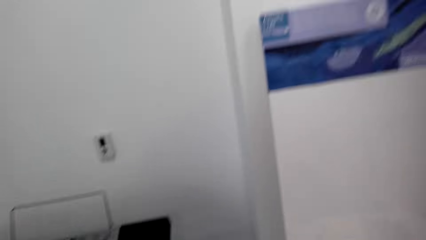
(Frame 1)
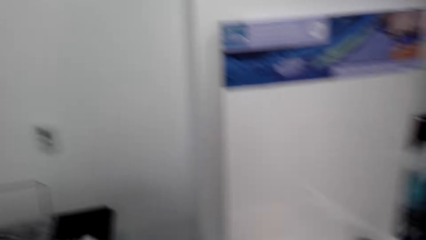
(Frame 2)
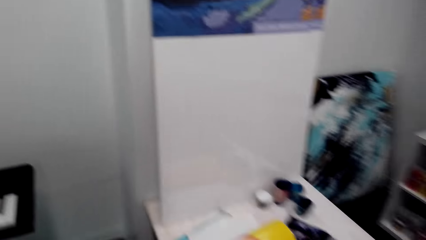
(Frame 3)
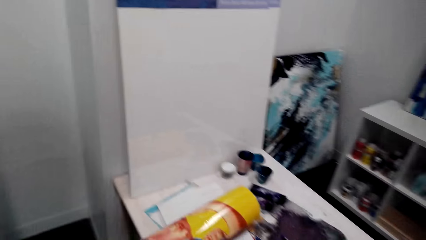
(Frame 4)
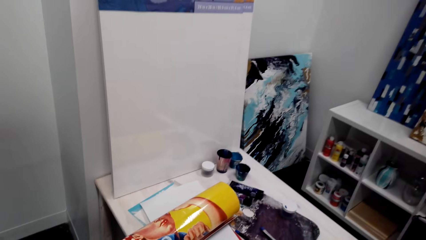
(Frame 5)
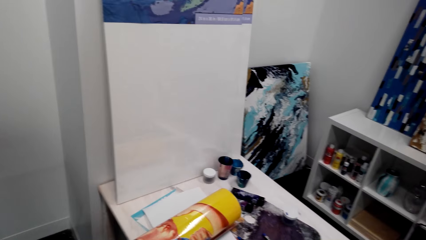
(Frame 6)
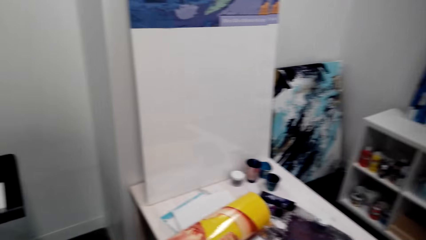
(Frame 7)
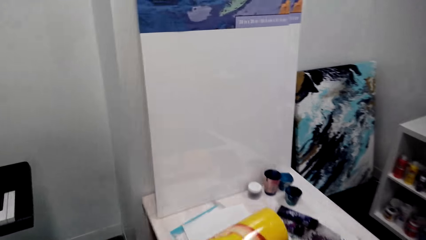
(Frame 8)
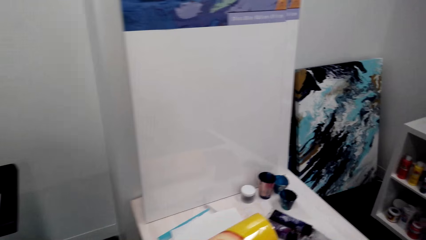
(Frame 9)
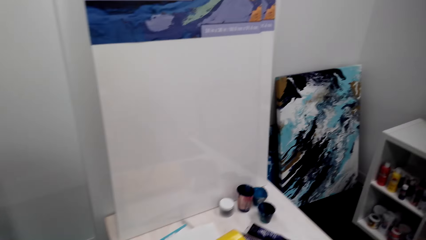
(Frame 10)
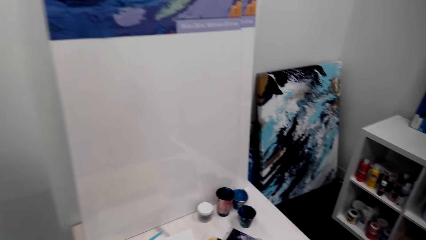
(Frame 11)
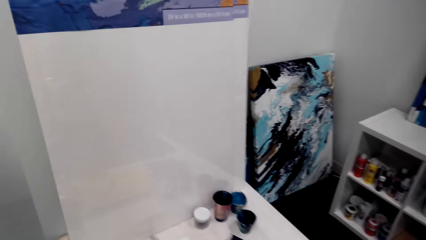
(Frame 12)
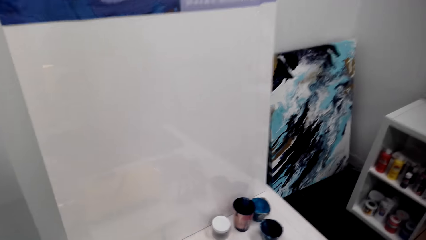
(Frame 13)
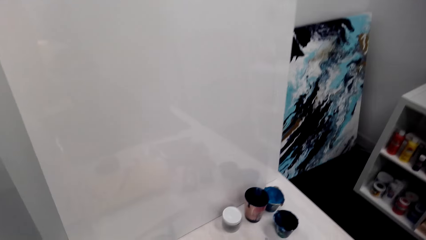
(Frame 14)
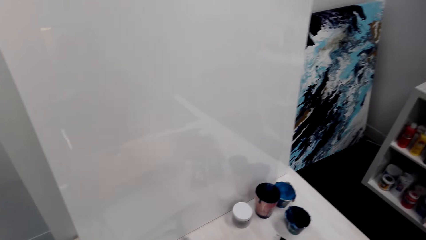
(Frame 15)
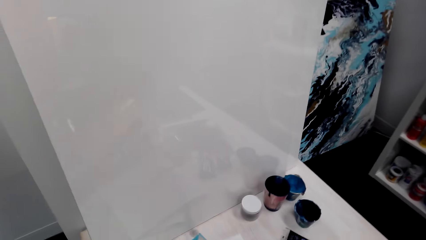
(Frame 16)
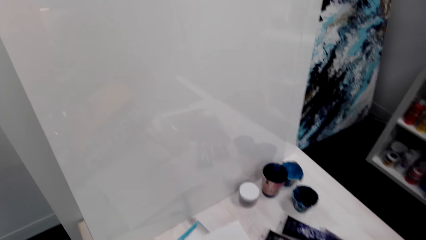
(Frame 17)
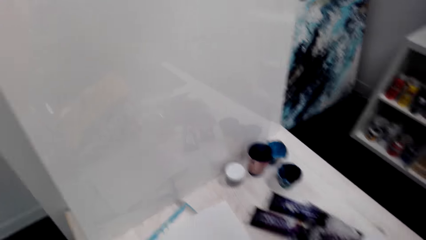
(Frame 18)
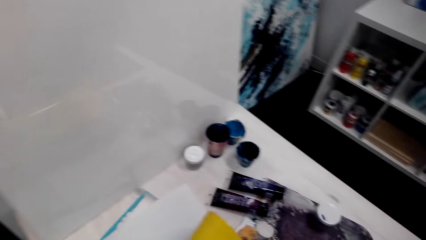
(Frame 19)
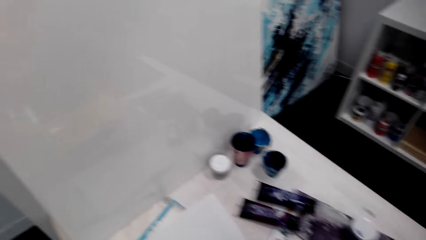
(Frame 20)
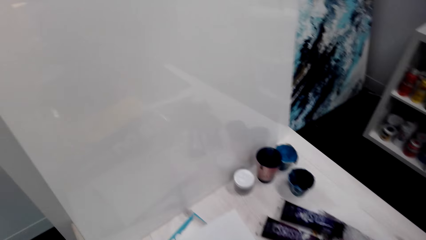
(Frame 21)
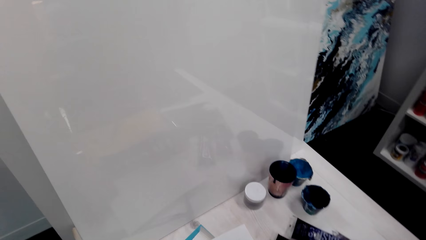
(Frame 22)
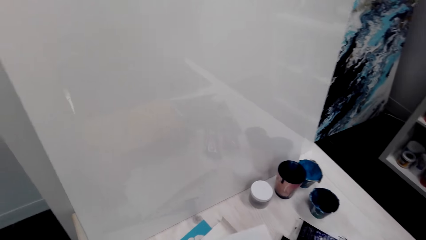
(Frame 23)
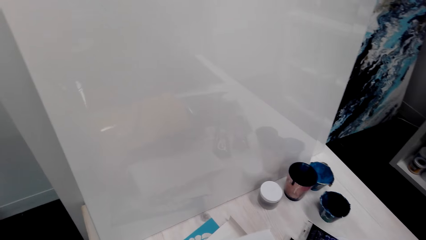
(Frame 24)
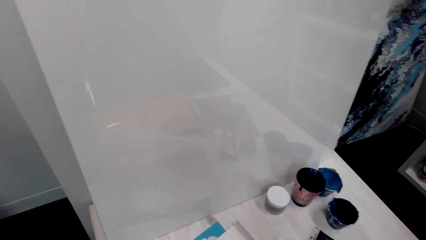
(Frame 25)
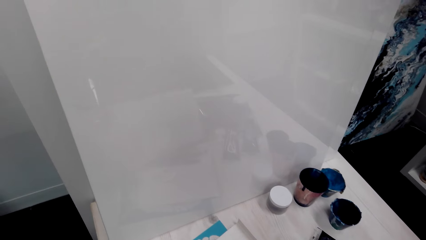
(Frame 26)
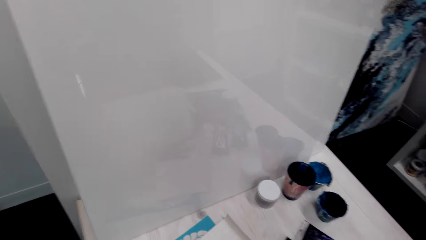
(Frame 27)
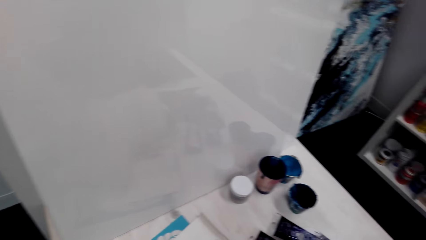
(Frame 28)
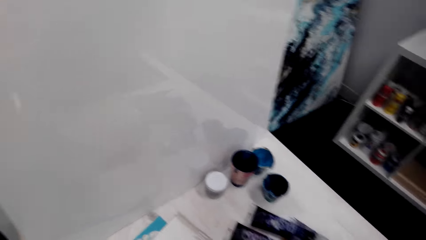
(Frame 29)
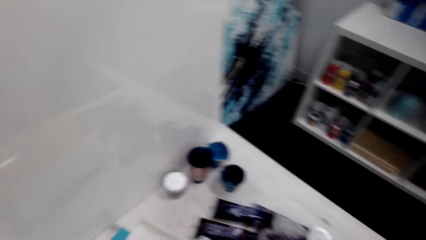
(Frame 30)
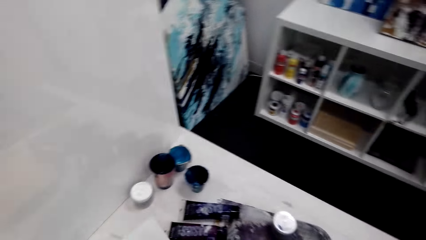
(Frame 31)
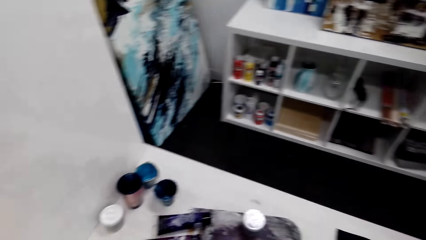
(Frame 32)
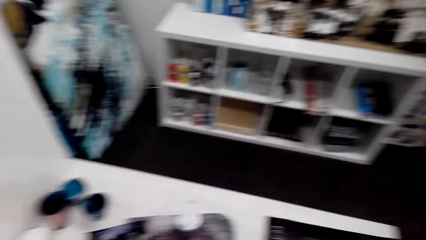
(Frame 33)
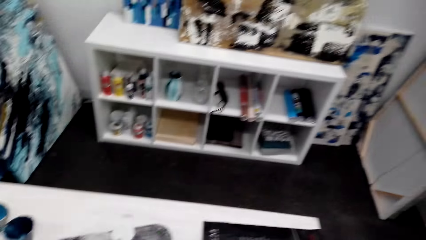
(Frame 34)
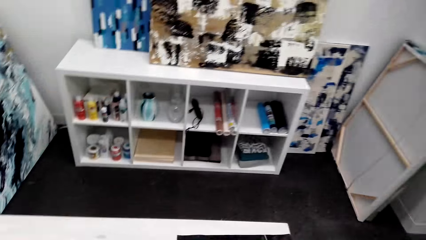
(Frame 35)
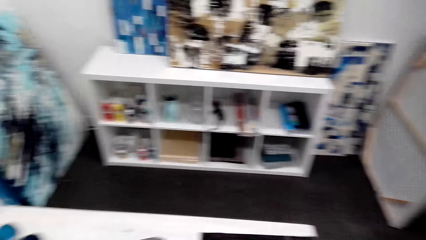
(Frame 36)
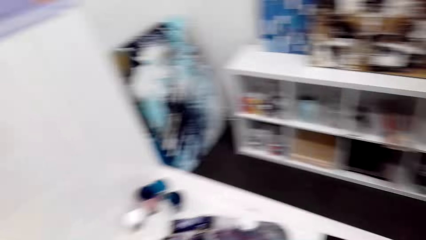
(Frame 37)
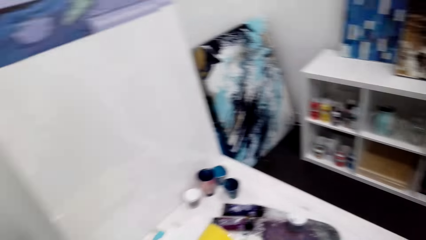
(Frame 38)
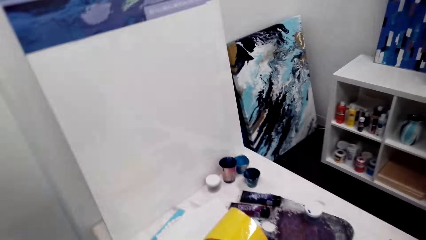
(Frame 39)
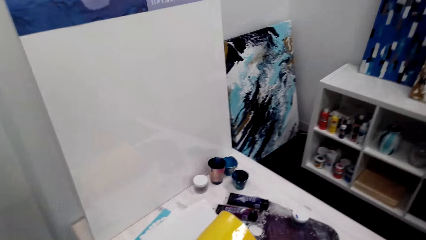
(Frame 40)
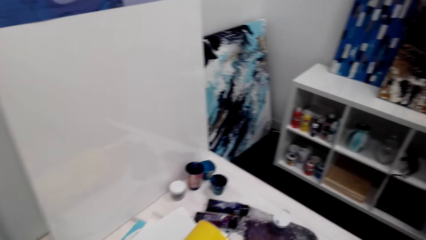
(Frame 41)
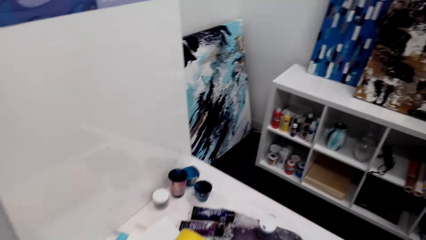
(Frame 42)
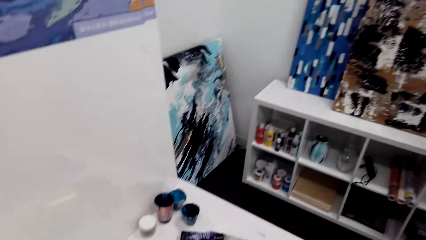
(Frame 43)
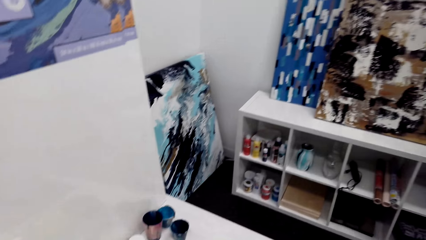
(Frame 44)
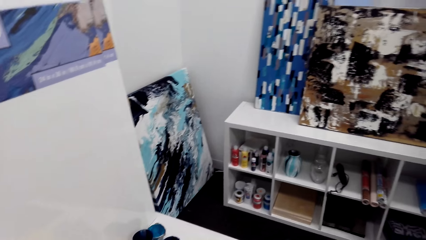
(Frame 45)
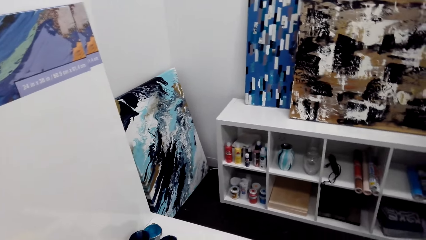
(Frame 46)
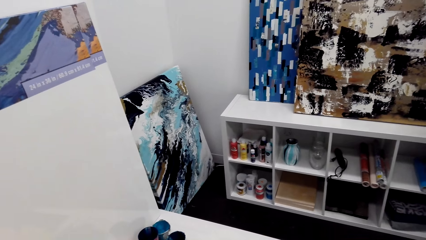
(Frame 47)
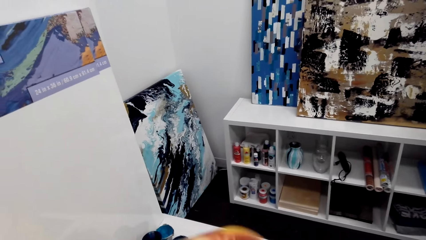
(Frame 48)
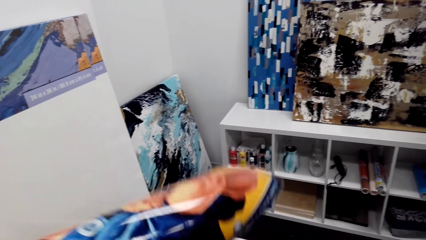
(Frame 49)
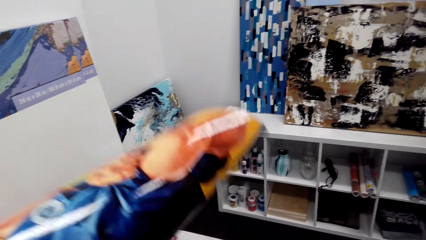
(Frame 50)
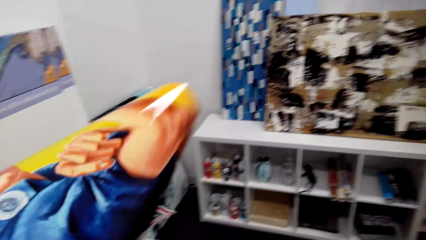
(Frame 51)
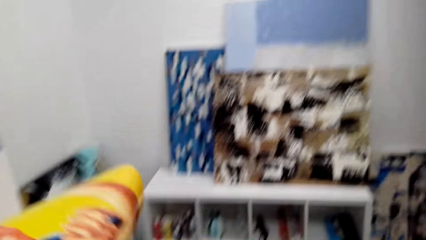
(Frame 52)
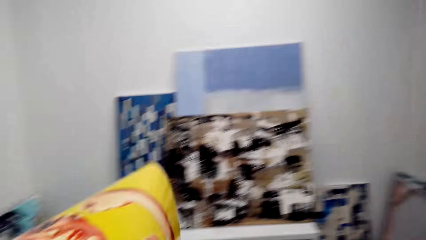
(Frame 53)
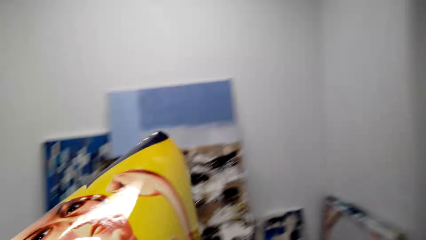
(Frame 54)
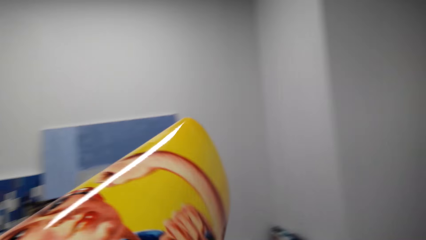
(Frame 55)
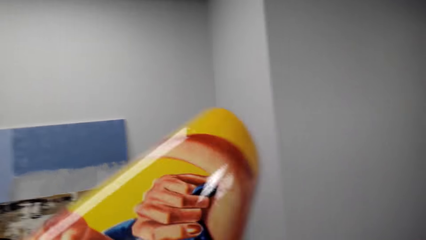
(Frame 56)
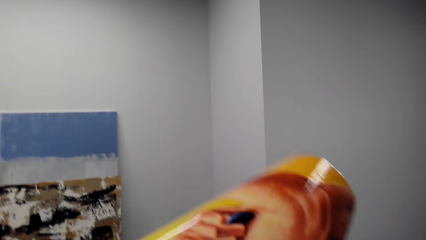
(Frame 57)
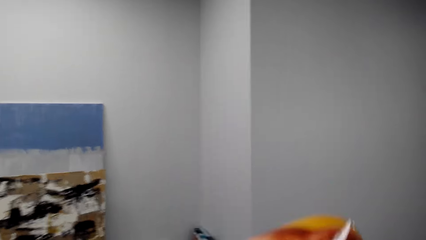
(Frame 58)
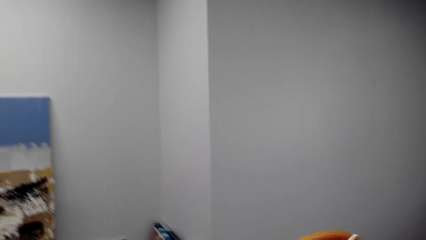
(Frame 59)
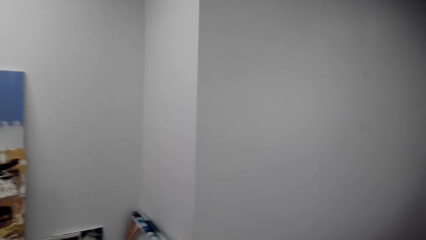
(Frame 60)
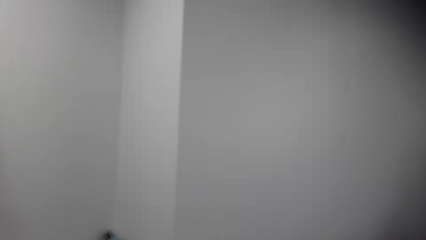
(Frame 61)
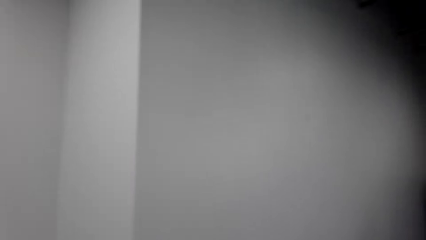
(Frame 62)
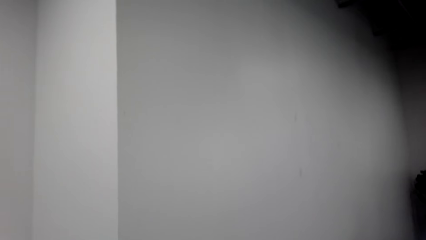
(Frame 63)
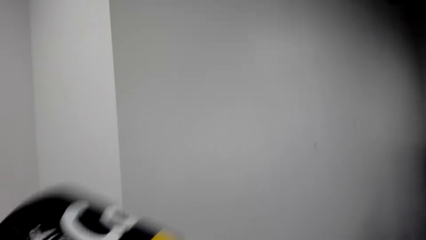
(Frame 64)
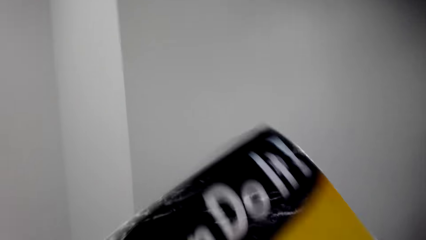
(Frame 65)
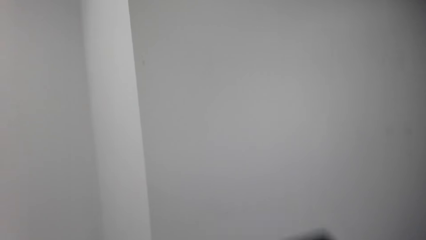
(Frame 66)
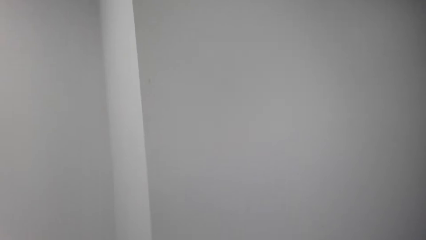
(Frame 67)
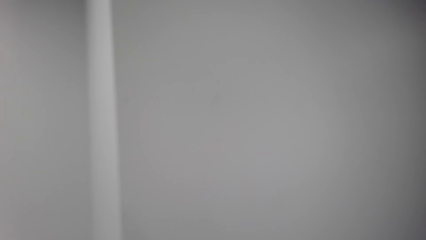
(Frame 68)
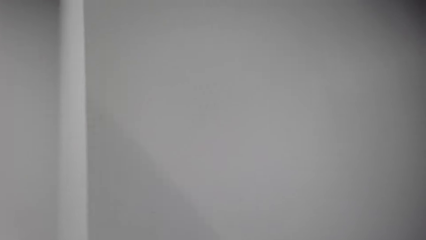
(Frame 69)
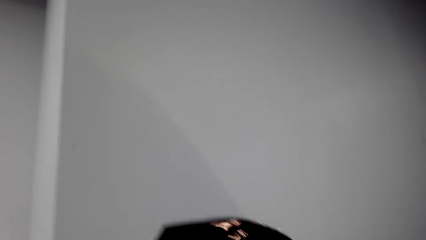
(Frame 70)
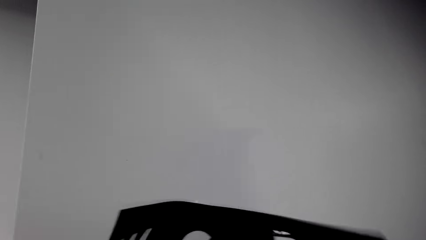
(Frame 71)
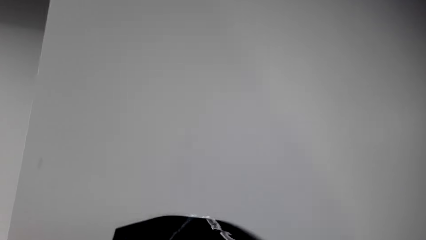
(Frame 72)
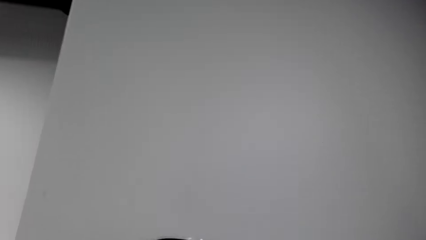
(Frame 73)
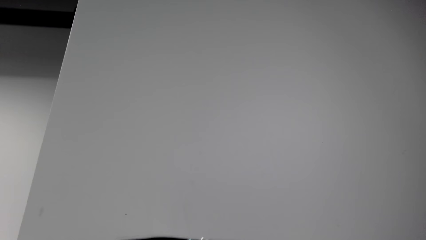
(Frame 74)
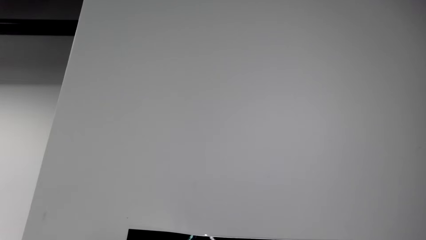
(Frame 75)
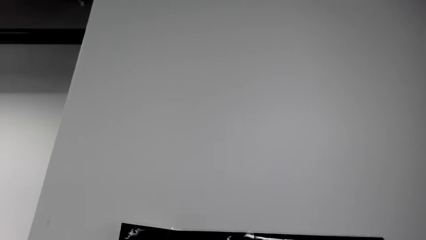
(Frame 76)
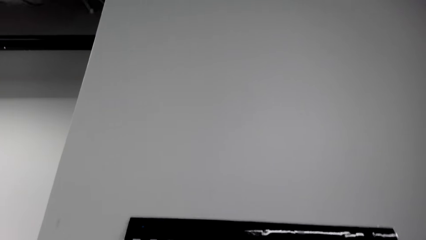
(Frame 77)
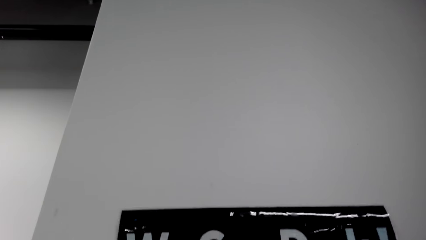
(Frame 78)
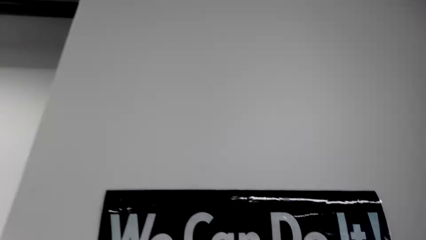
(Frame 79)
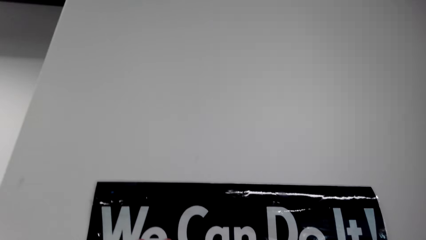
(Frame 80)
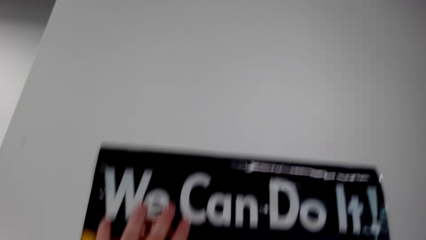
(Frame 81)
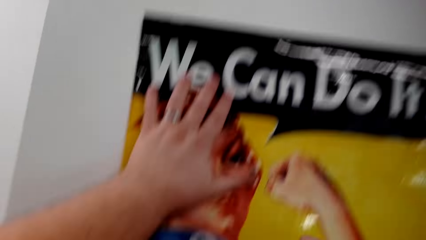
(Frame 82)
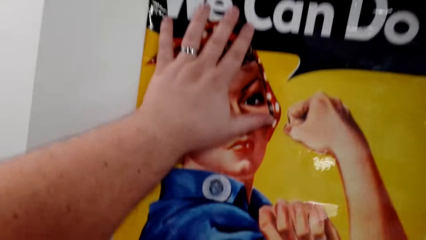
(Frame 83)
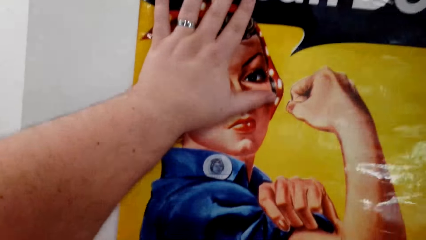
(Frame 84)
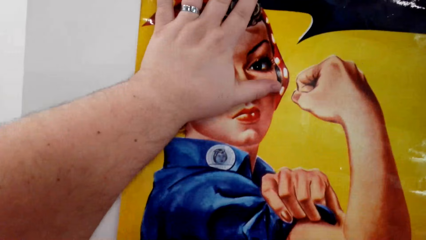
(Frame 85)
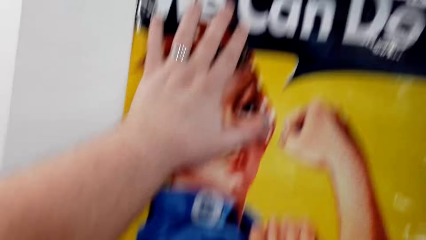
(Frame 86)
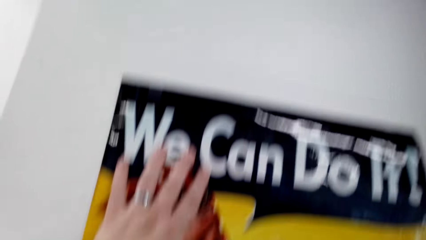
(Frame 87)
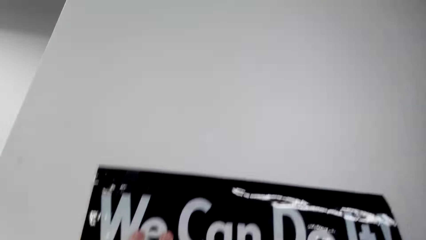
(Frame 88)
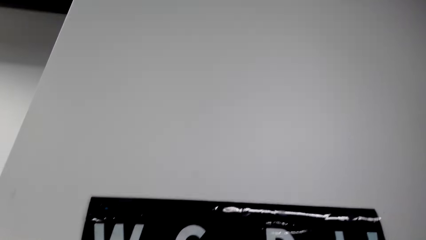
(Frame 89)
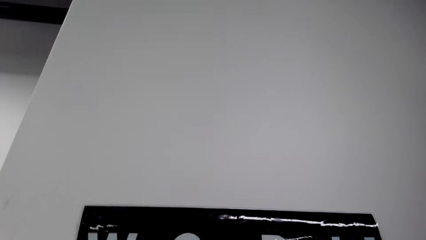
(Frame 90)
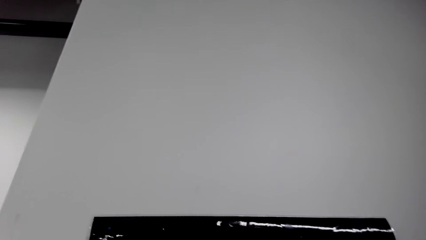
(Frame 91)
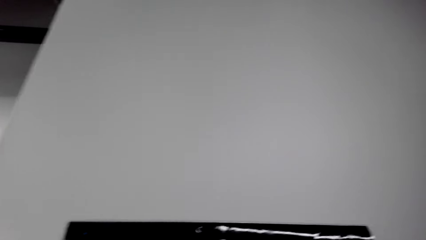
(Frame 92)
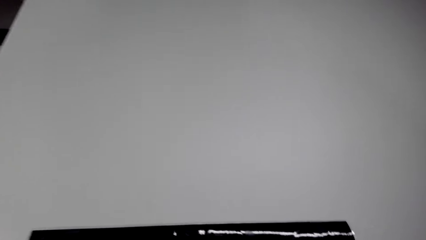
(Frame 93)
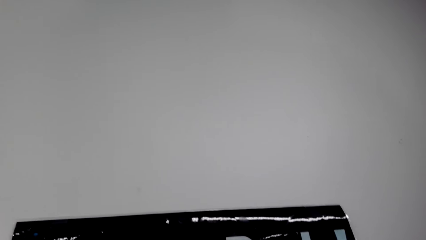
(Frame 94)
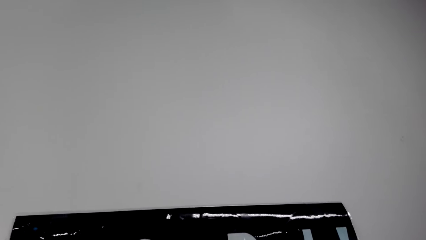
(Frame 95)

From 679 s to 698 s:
The camera wearer looks around. They raise the picture. They hold the canvas wallpaper. They walk around. They place the canvas wallpaper on the wall.
